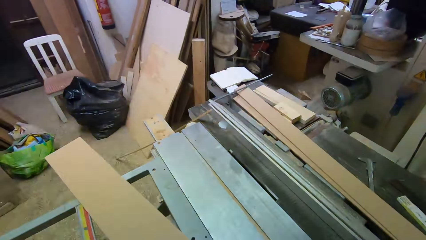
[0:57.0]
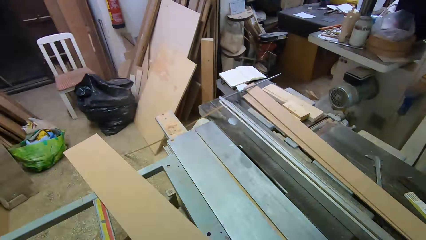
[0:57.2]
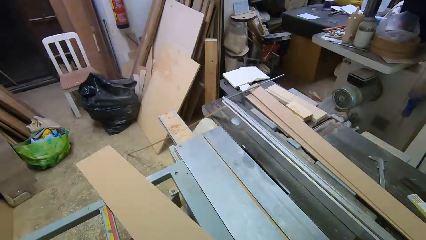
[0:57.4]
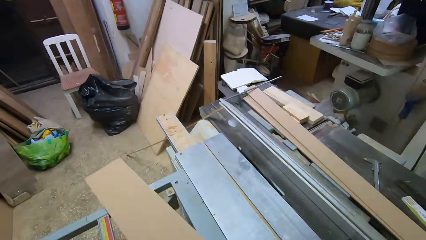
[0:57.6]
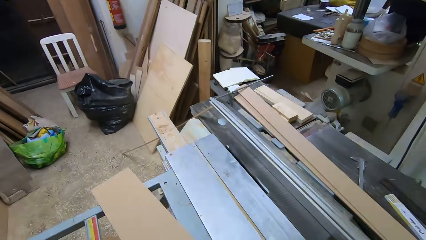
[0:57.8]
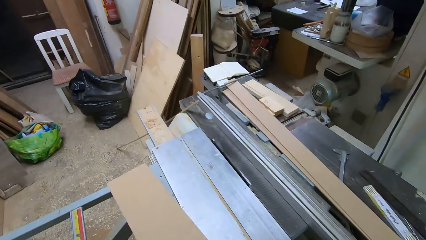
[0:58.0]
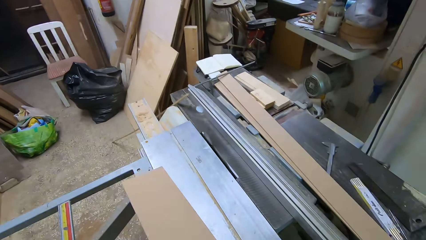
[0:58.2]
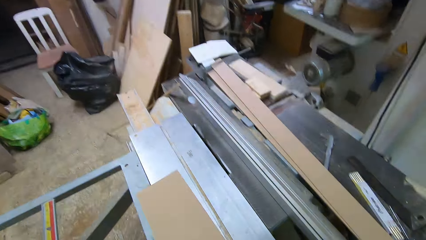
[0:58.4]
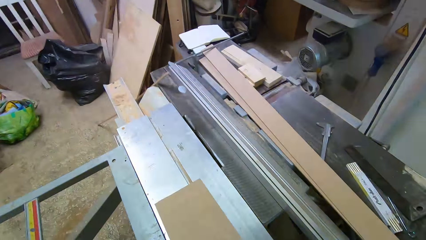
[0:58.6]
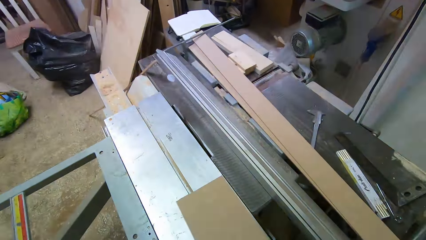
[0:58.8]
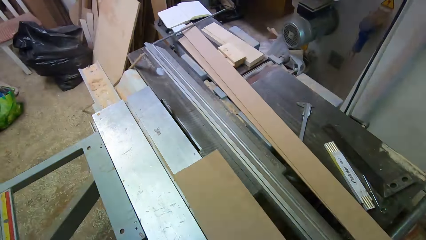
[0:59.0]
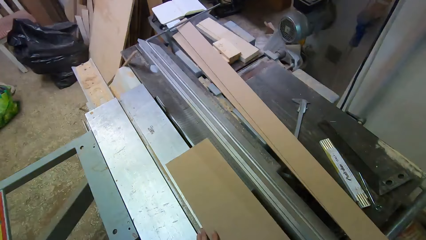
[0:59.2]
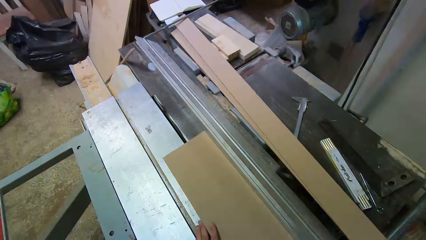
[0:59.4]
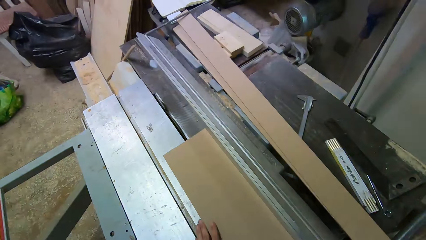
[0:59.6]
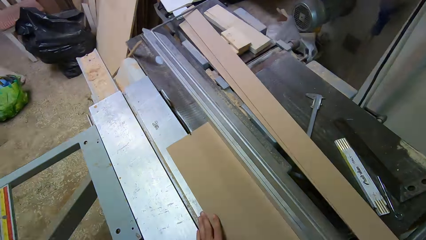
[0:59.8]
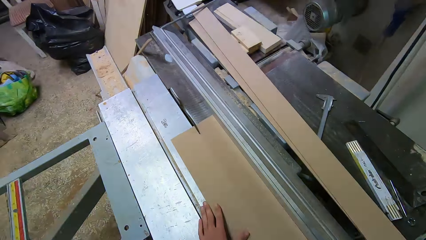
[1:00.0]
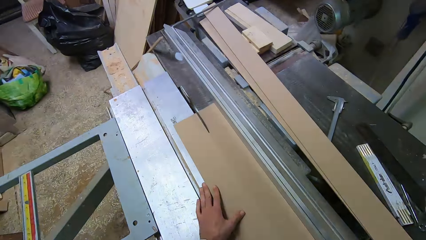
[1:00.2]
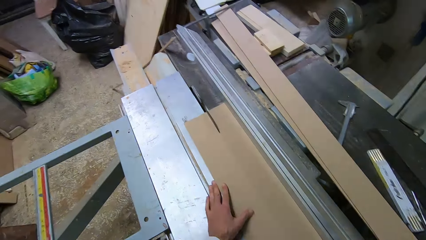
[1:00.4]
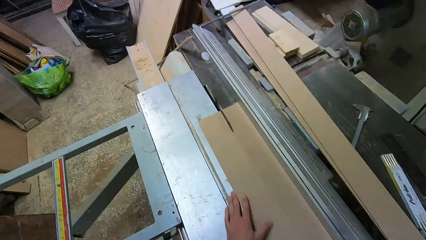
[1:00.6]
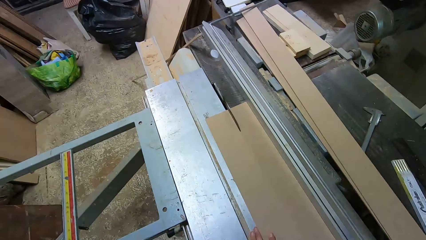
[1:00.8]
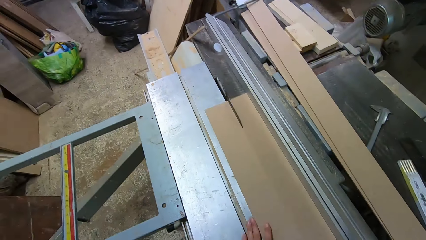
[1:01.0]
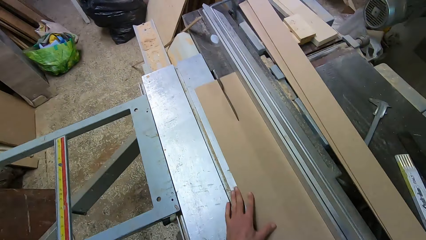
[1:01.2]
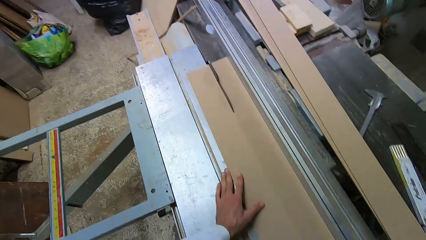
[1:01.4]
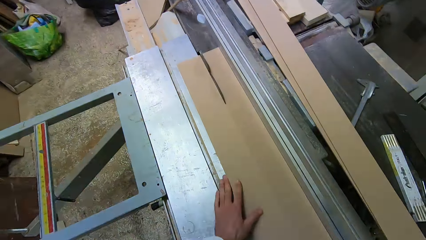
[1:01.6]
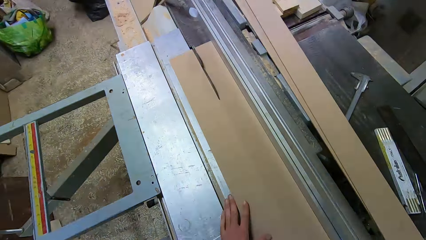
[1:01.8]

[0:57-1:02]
The camera wearer puts the wood aside. They pick up another plywood from the rail. They cut the plywood with the table saw.

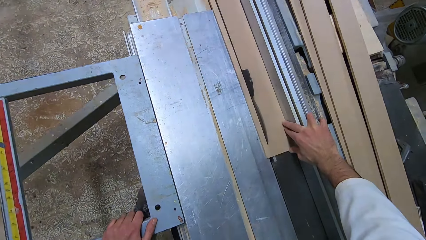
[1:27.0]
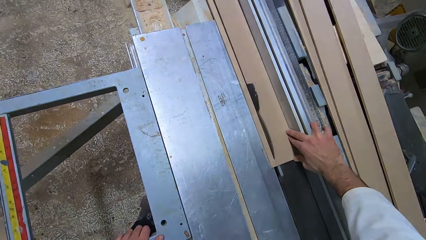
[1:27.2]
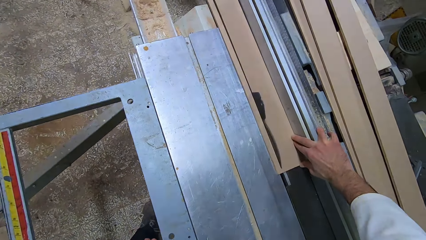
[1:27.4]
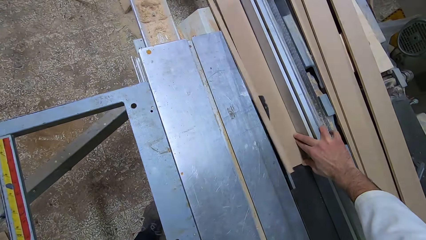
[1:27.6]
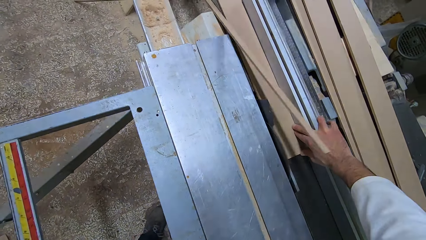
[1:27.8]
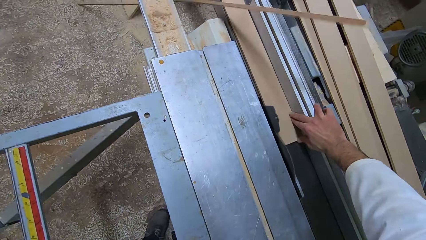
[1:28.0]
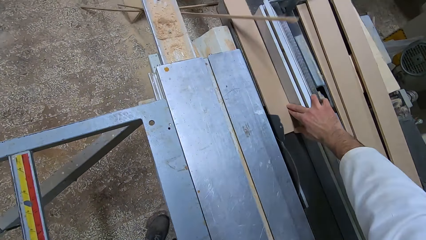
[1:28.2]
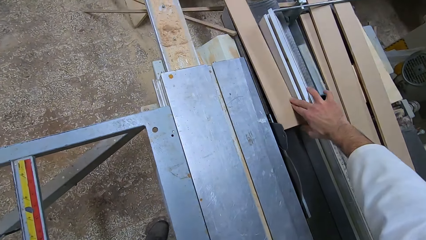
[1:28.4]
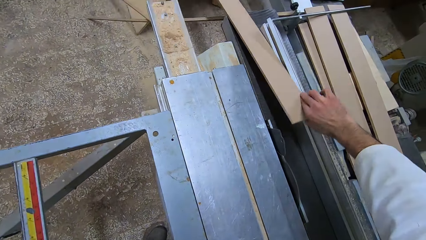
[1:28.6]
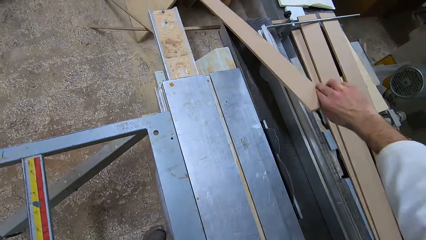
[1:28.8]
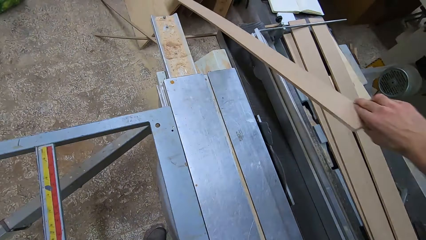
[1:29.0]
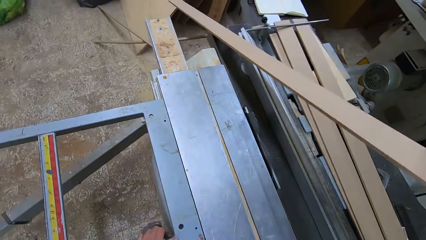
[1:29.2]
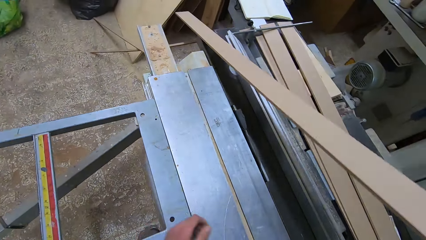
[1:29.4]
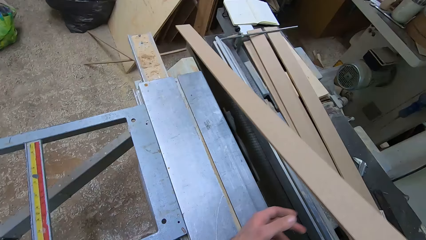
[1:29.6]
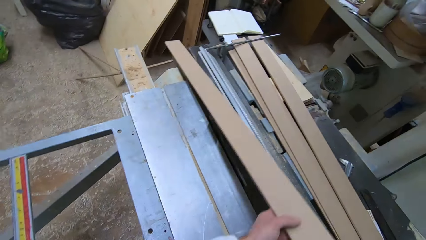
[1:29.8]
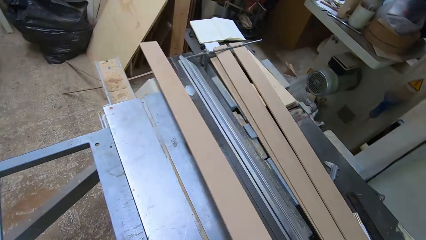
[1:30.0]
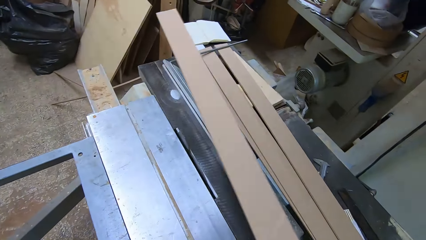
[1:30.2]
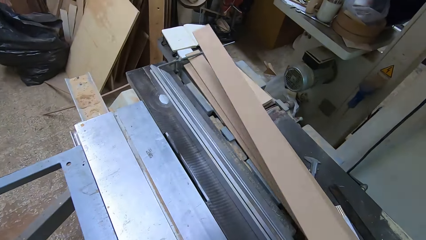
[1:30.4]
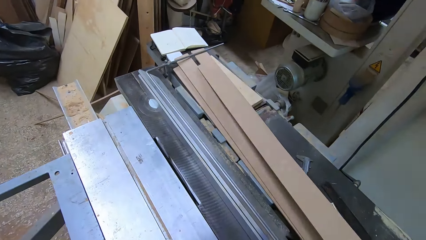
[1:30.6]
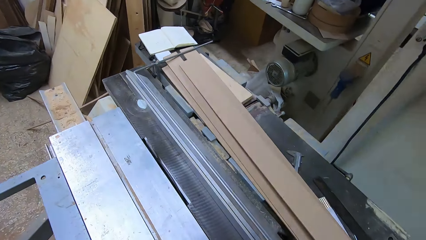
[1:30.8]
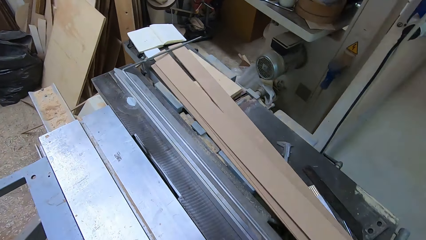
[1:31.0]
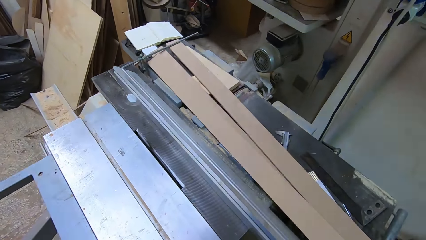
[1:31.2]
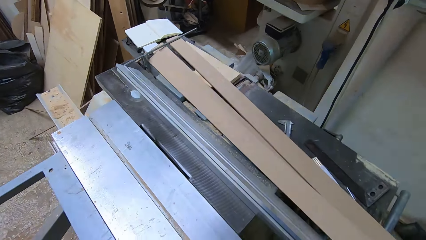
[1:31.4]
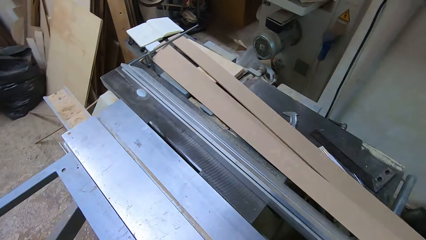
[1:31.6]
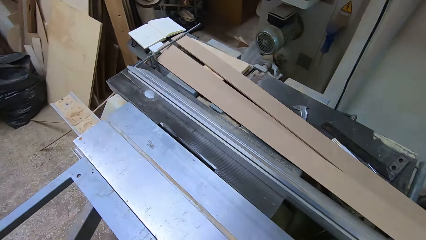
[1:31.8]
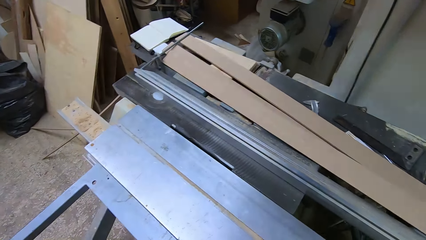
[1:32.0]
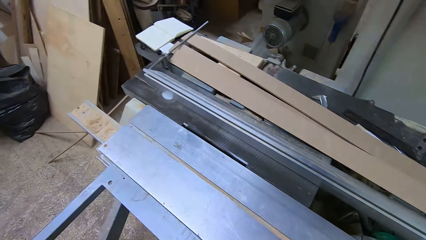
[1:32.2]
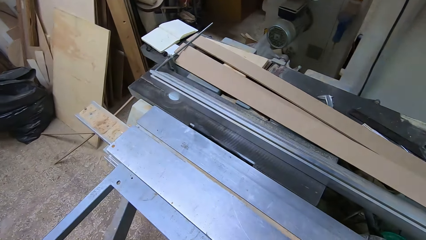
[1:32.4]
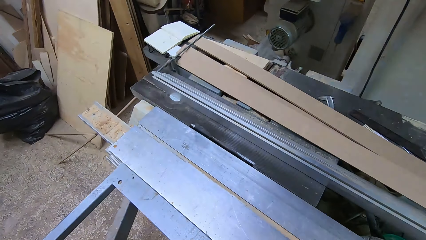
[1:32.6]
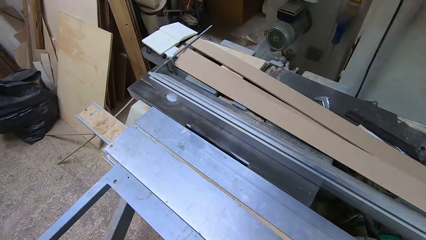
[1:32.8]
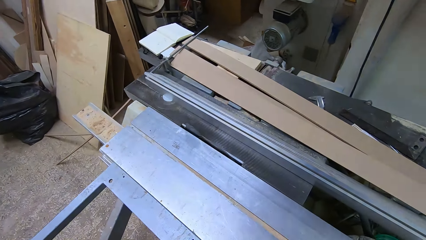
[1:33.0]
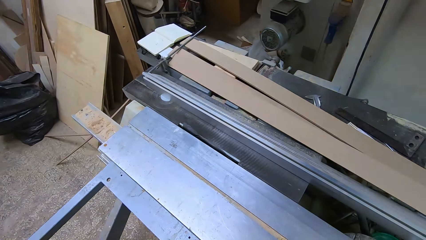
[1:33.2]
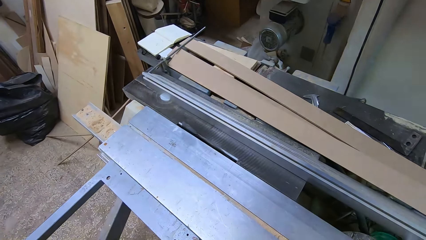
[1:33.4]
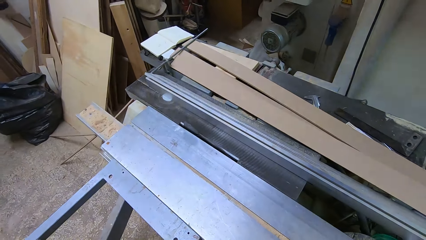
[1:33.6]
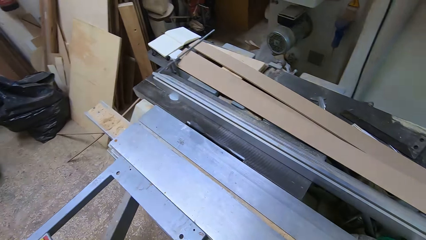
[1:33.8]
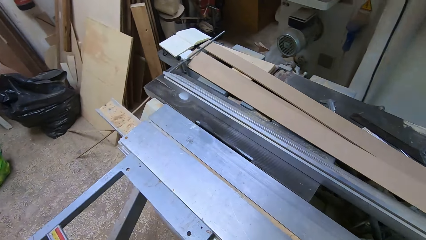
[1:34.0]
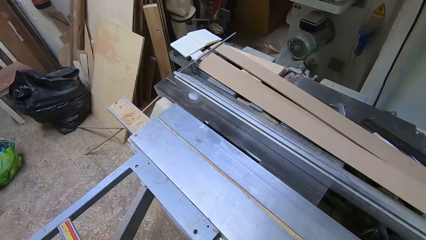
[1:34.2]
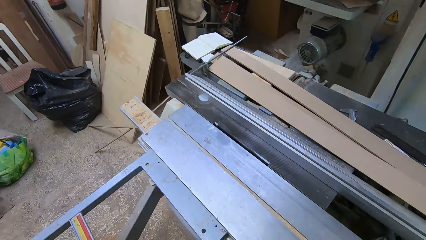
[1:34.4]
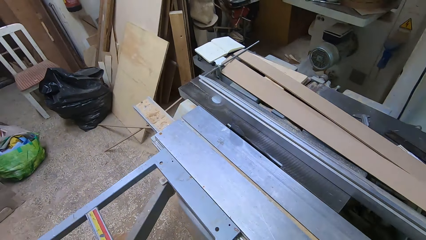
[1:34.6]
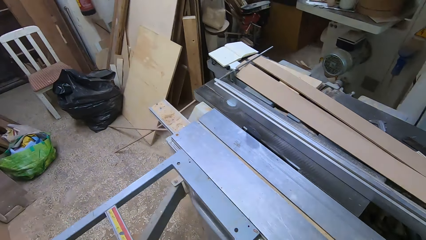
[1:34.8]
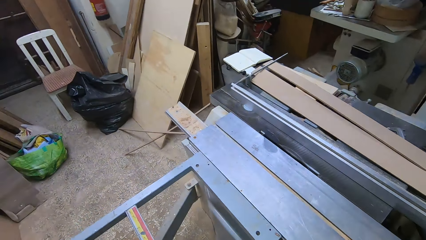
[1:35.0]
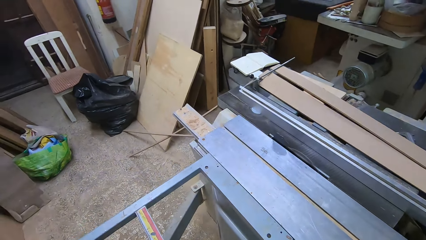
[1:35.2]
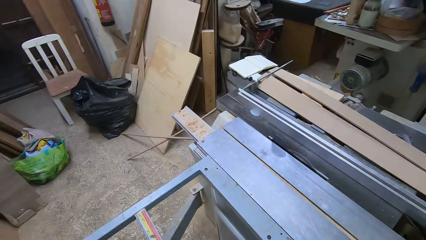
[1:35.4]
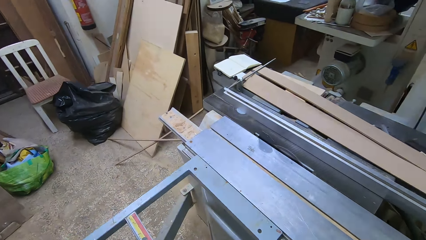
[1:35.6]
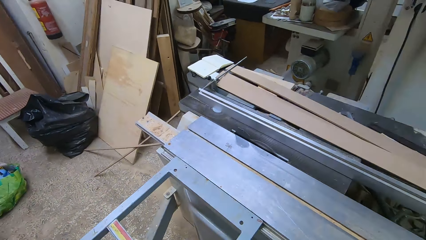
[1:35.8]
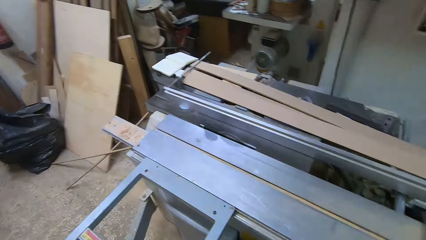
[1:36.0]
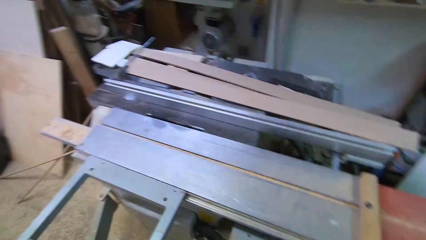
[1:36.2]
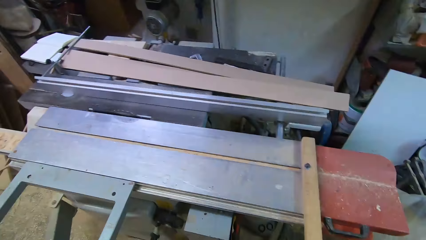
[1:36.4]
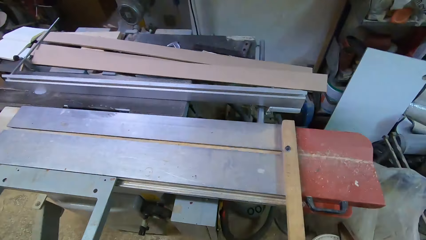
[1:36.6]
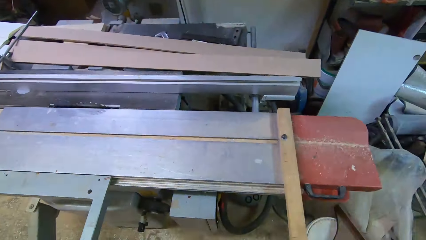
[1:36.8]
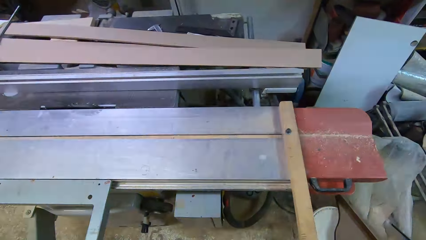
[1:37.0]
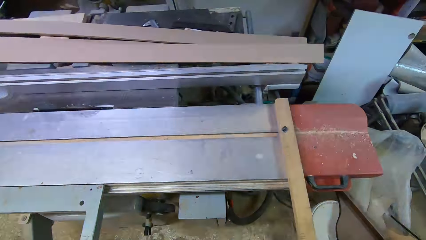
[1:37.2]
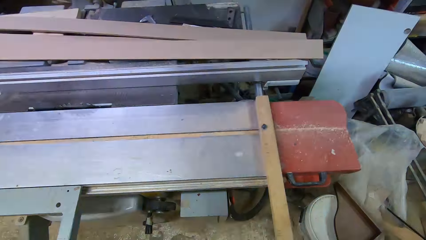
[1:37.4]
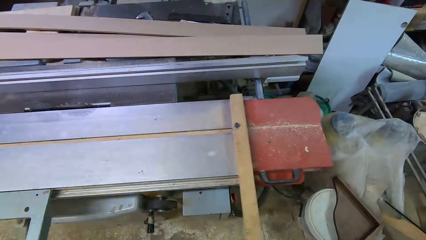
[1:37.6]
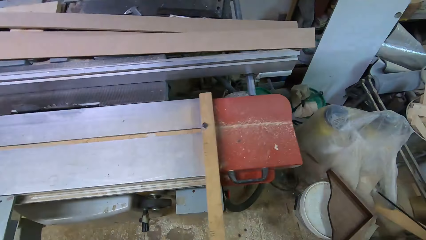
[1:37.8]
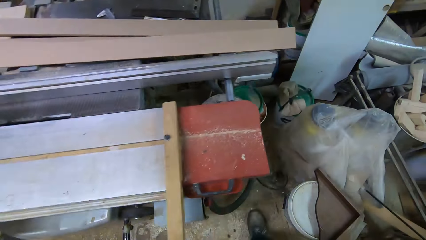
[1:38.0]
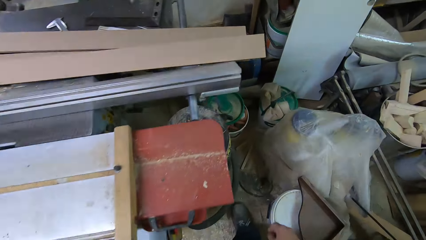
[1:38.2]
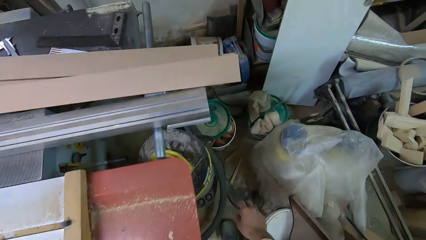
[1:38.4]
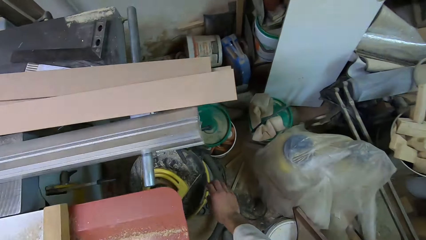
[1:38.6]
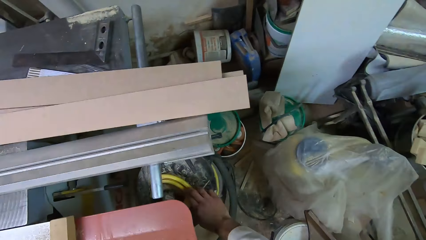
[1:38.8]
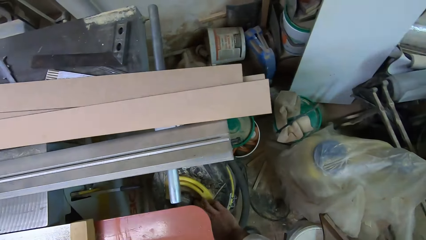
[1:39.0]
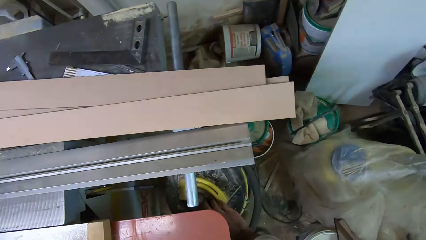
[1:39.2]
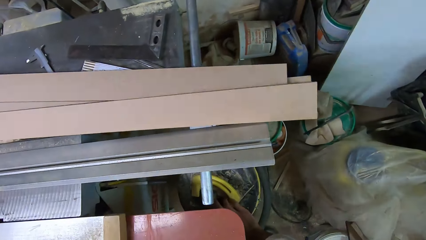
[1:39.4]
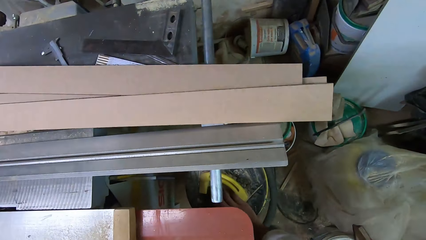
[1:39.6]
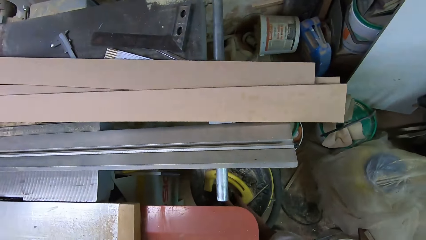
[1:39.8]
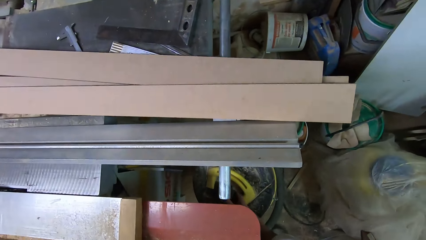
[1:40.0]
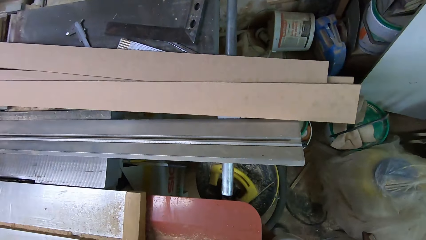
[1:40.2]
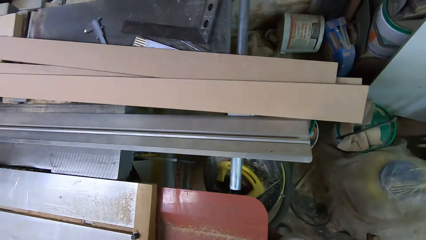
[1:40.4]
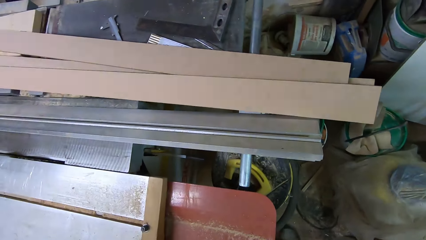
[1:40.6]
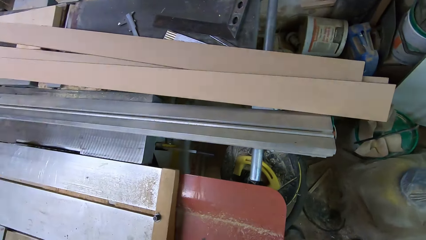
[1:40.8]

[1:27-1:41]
The camera wearer puts the cutout on the table extension. They remove the wood from the cutting machine. They look around. They adjust the rail. They turn off the machine on the switch at the motor.
